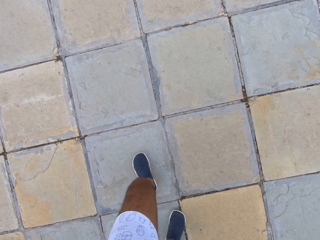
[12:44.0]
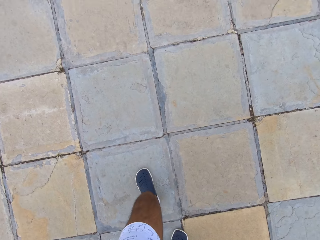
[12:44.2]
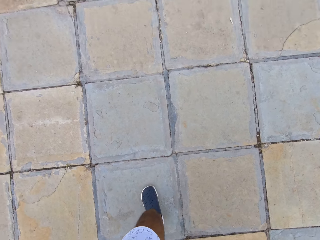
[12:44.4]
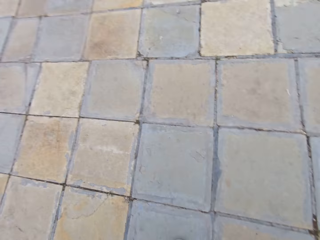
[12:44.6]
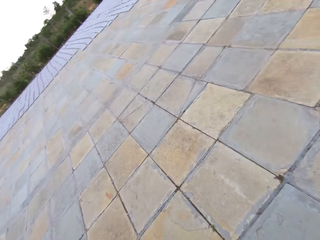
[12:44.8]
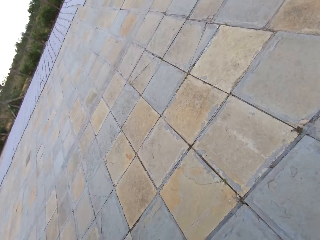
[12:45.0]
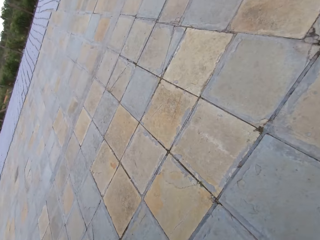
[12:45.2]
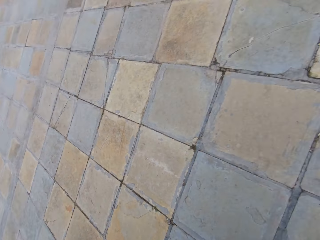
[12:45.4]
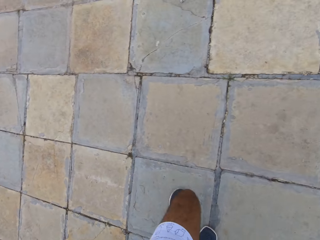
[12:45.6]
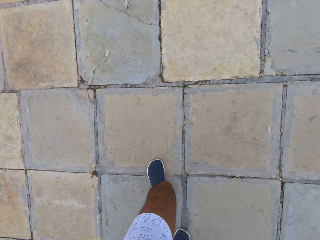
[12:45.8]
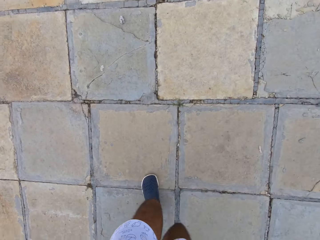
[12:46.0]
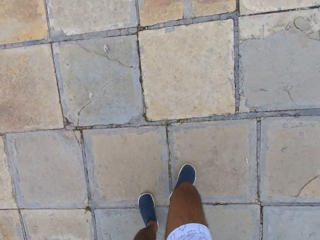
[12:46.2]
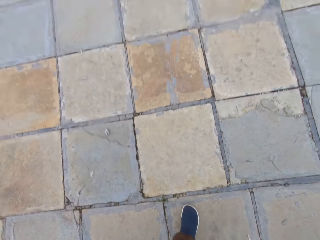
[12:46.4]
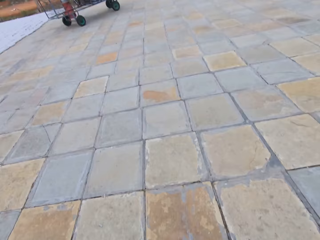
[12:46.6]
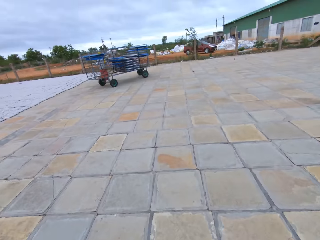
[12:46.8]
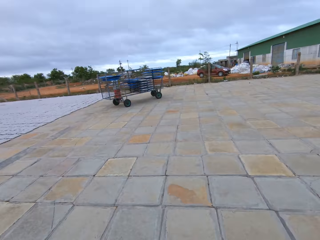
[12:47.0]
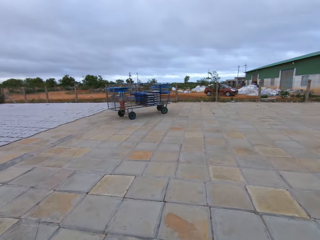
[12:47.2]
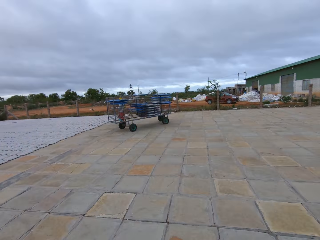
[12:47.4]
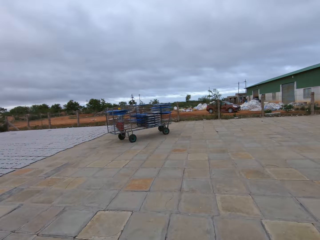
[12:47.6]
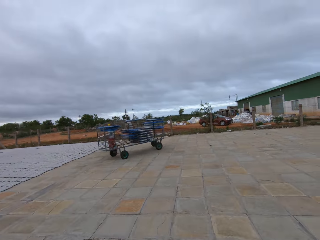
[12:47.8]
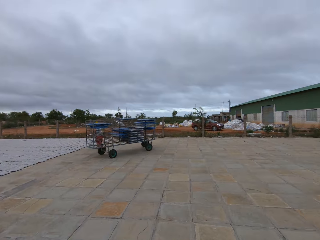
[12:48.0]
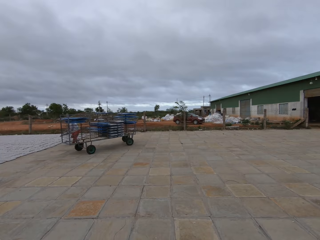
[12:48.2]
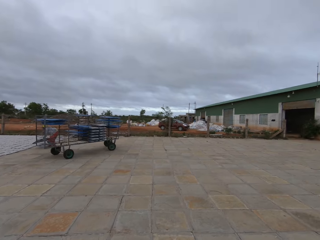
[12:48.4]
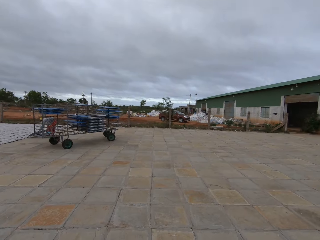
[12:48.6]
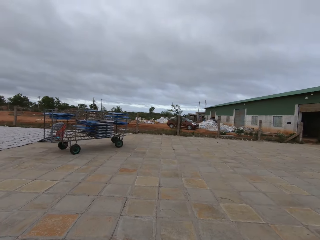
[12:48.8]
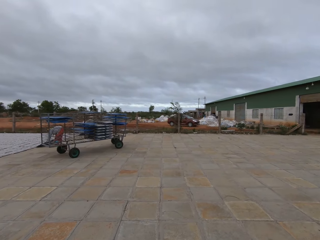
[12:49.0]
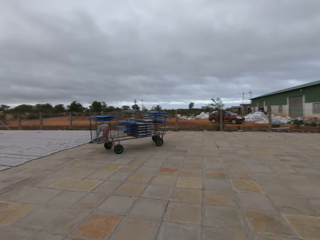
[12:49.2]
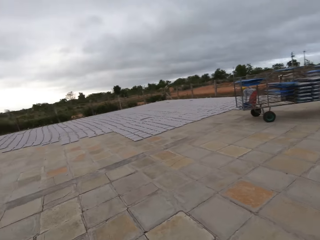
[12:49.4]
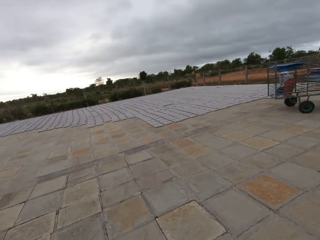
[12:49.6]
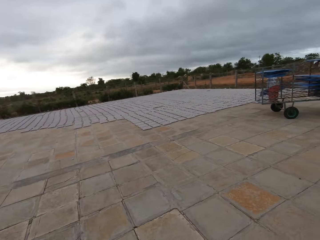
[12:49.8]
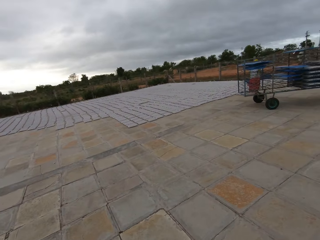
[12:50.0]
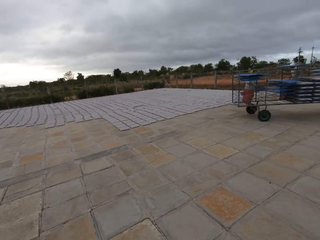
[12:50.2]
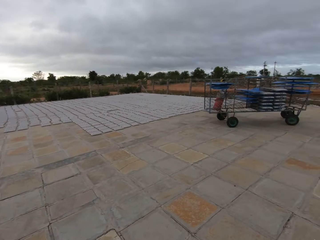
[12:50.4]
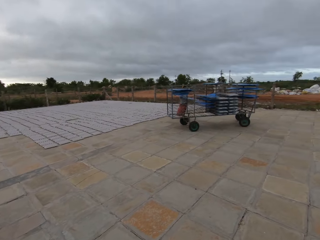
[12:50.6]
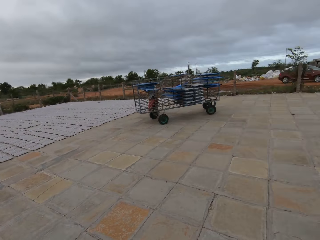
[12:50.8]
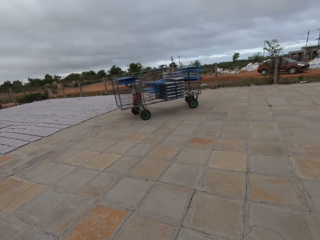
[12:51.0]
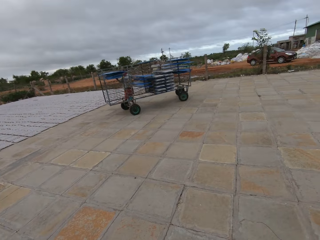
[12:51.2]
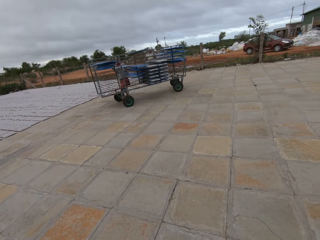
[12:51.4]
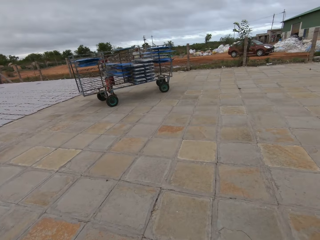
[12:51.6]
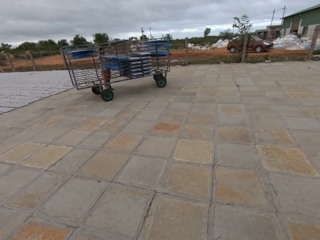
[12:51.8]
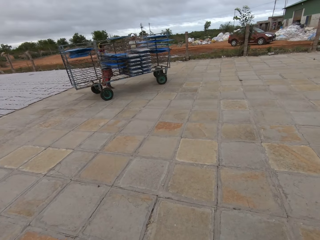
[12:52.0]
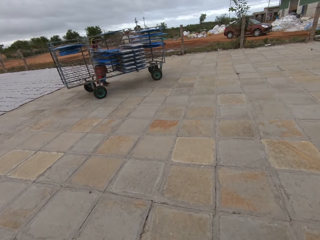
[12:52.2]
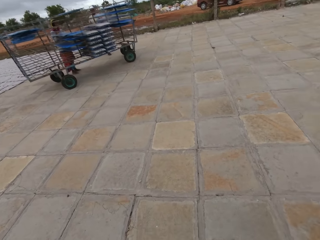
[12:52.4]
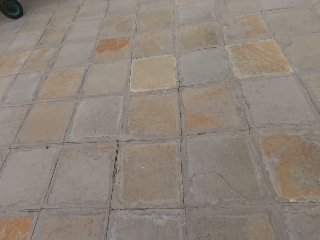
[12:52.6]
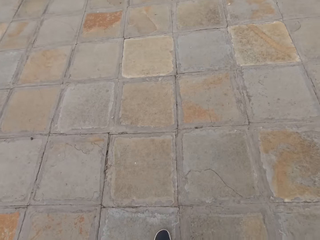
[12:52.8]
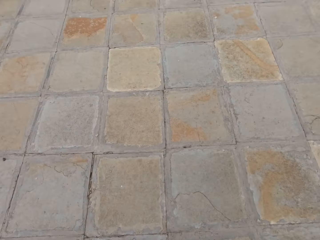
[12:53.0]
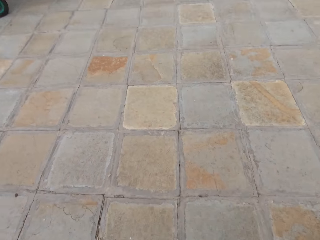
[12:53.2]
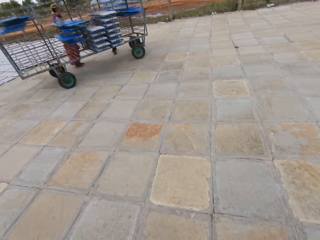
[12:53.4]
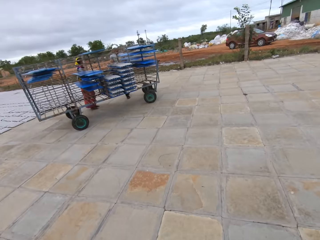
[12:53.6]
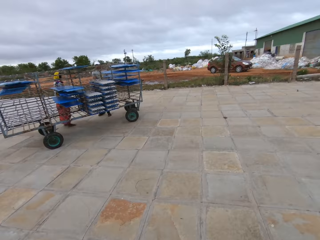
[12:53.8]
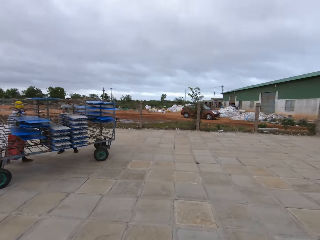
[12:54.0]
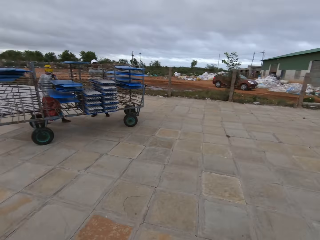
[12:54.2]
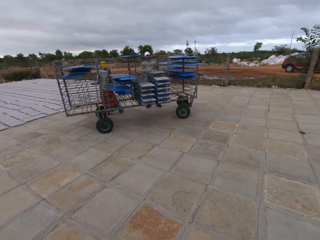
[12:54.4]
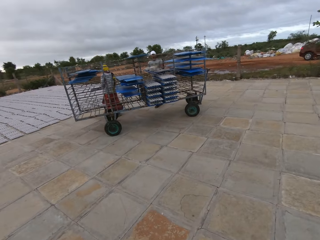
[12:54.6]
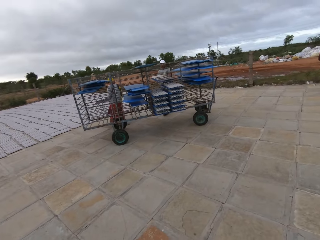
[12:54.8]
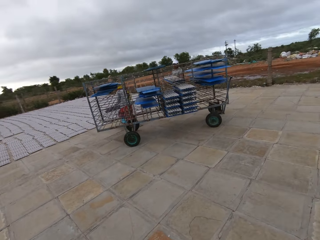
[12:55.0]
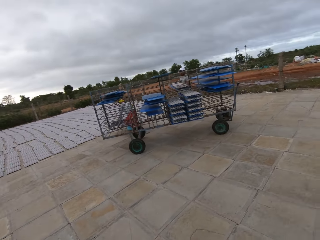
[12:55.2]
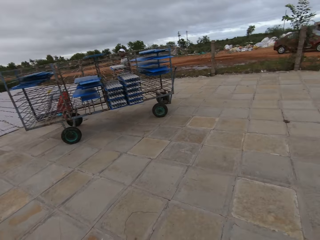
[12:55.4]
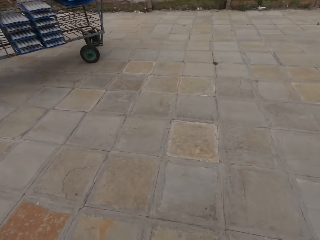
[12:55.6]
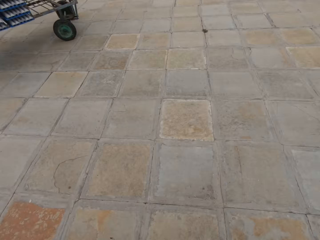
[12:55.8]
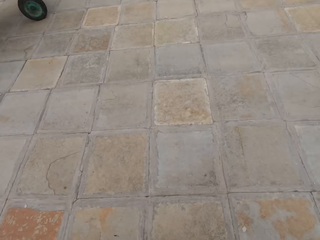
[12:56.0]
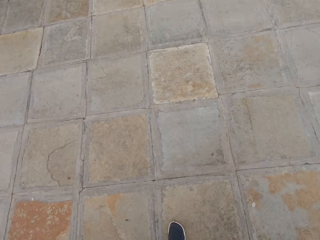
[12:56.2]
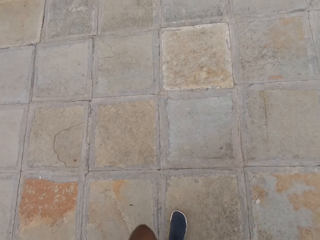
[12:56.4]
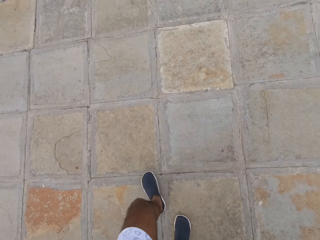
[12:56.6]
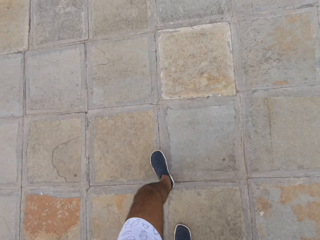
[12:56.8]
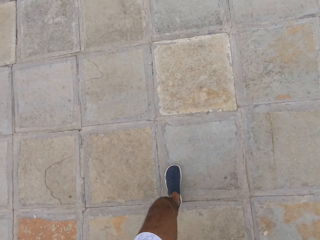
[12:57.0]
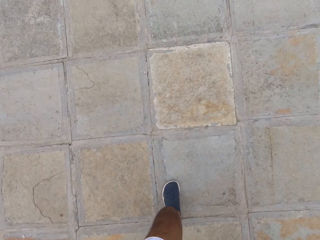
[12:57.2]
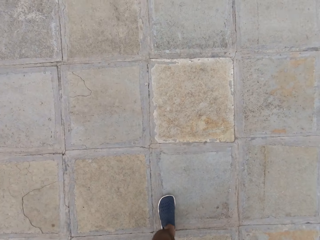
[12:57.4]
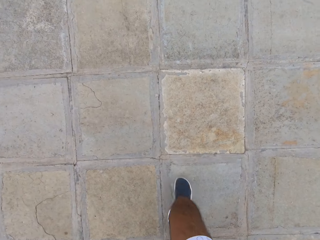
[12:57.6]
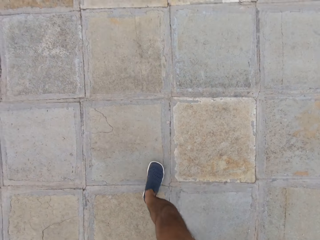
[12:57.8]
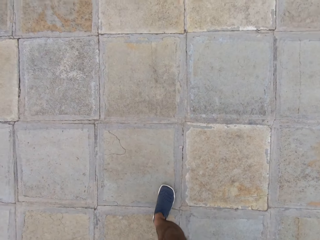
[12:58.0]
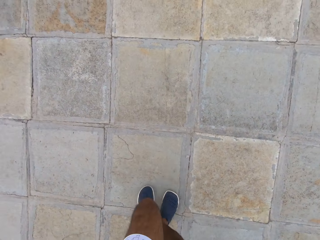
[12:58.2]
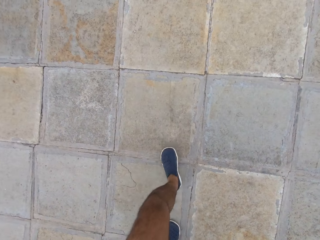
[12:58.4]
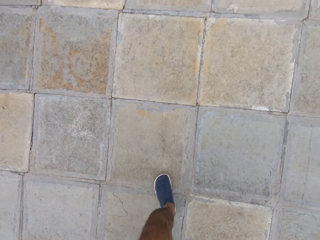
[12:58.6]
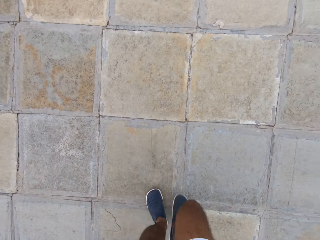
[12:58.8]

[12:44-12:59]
A woman takes a blue tray with egg trays from the rack with her hands. The woman drops the egg trays on the ground with the blue tray in her hands. The woman inserts the blue tray in the rack with her hands. The woman carries the blue tray with egg trays in her hands. The woman drops the blue tray with egg trays on the ground with her hands.

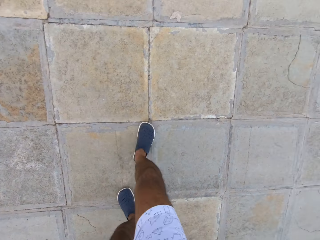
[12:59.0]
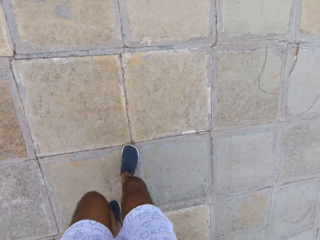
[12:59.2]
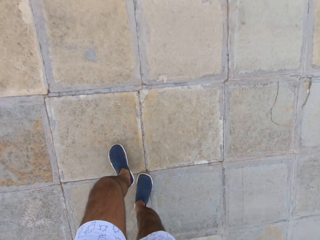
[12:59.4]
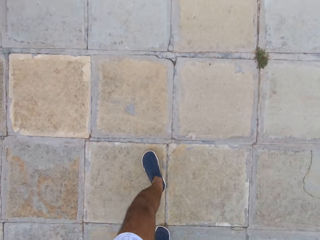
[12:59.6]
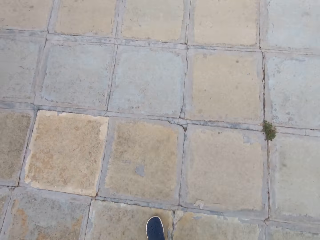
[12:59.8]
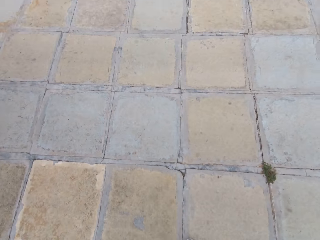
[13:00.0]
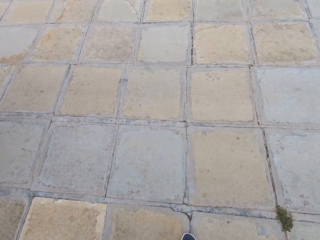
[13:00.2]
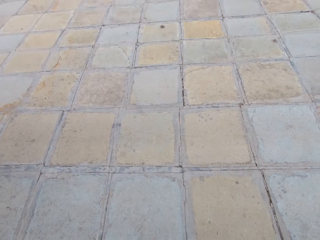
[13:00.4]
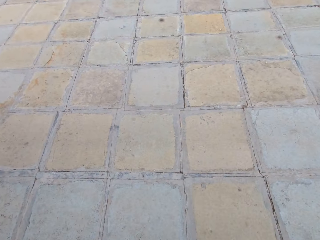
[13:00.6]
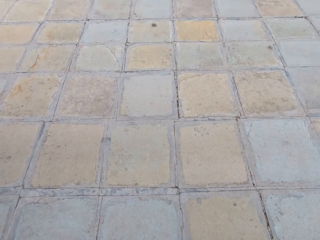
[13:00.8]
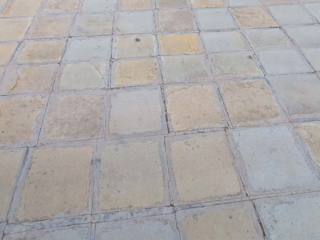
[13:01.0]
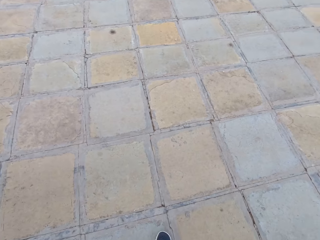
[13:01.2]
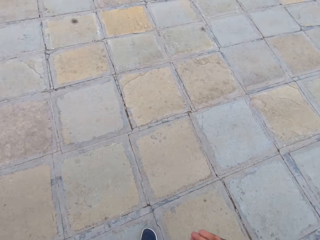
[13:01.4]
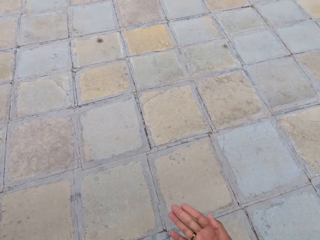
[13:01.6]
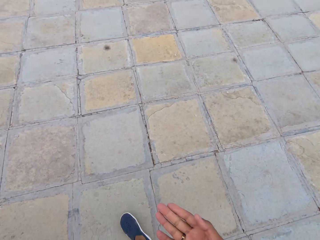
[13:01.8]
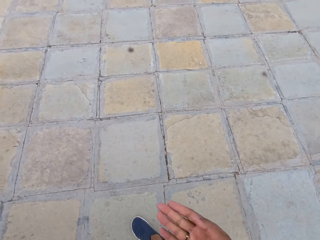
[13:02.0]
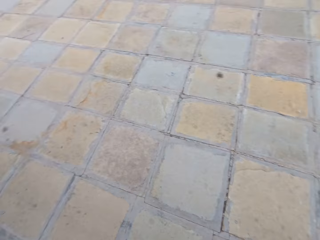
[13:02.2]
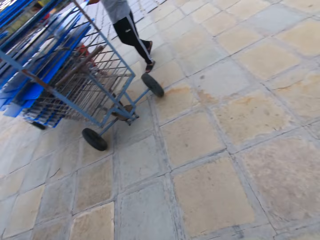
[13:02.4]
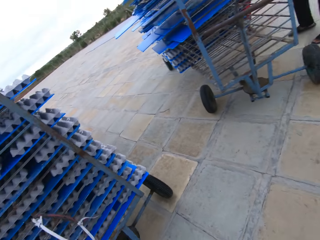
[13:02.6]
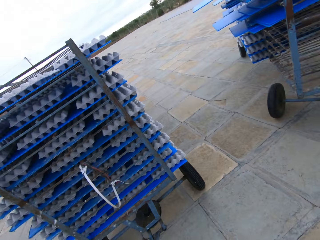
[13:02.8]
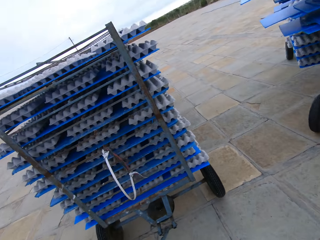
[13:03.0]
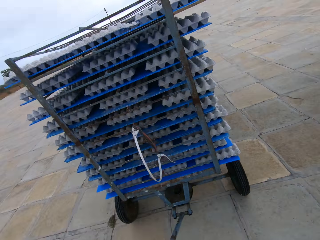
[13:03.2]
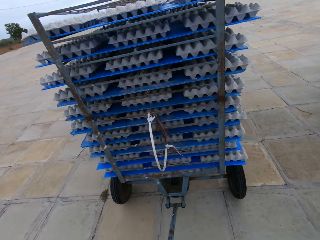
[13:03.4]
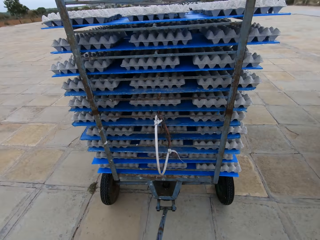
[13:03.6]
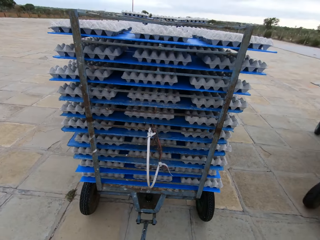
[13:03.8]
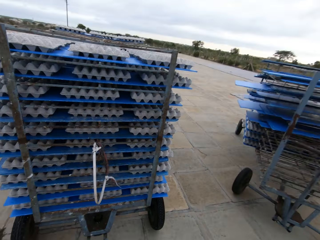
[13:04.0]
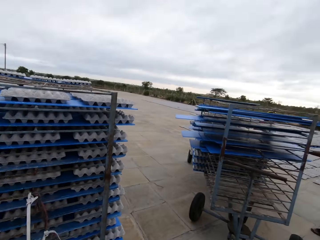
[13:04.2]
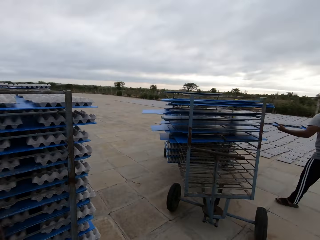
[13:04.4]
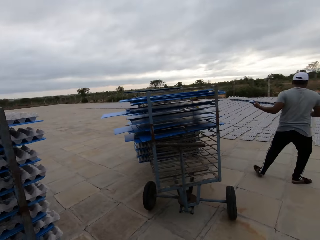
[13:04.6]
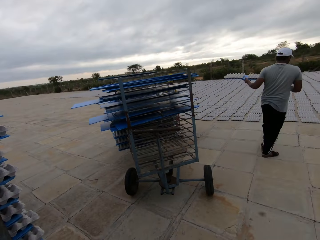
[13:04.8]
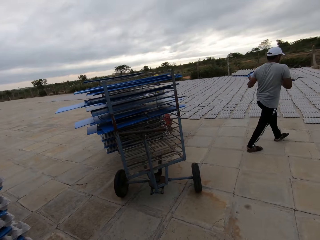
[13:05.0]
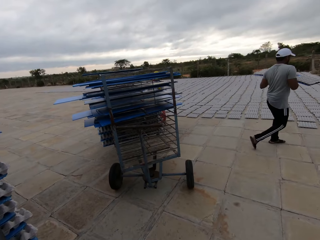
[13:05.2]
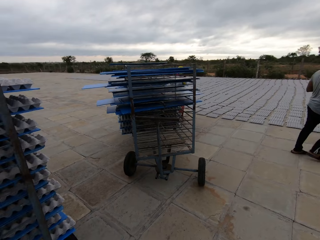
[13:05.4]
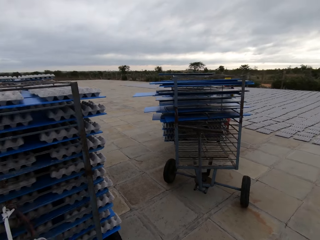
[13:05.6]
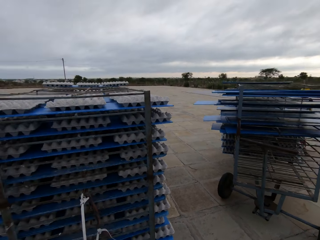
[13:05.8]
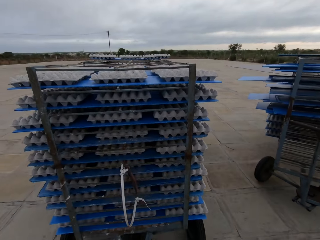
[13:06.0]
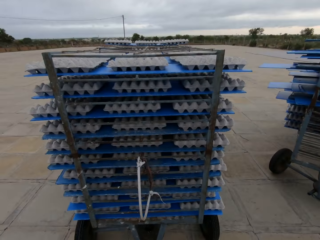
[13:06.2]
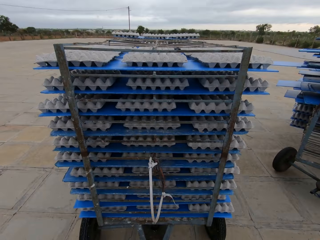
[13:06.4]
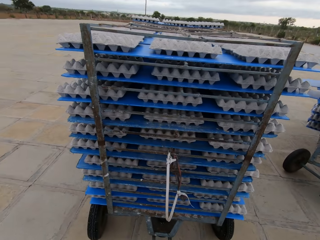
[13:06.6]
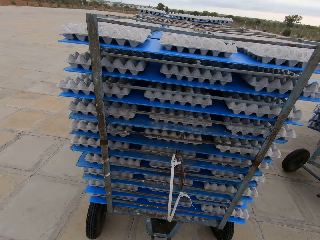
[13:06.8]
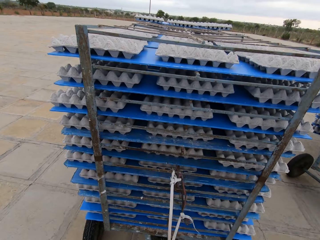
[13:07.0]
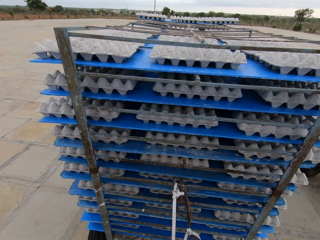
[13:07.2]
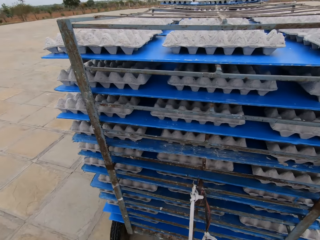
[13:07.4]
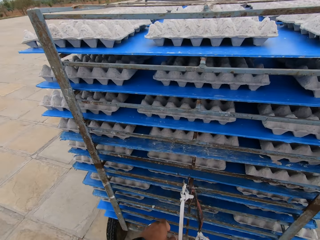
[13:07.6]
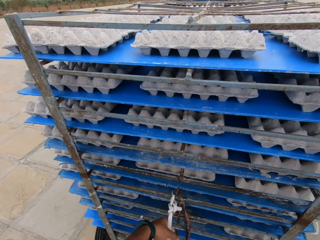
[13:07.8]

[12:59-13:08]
A man drags a blue tray with egg trays from the rack with his hands. The man carries the blue tray with the egg trays in his hands.
